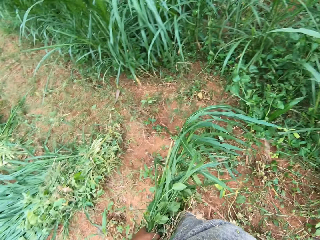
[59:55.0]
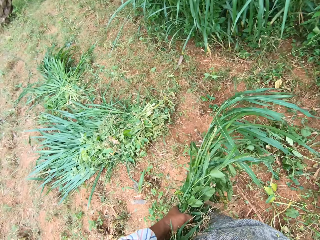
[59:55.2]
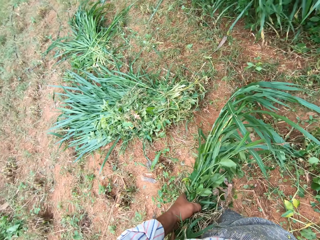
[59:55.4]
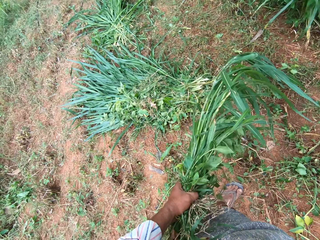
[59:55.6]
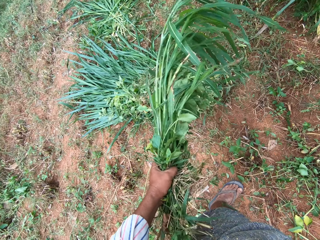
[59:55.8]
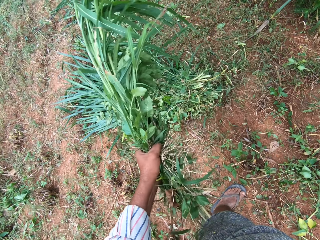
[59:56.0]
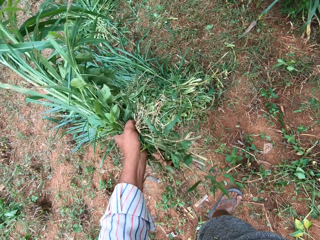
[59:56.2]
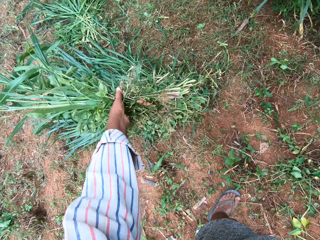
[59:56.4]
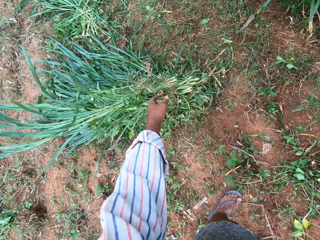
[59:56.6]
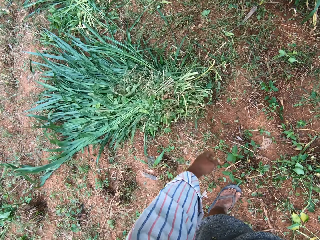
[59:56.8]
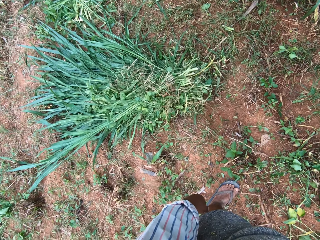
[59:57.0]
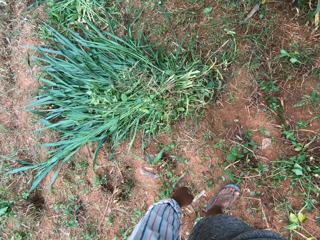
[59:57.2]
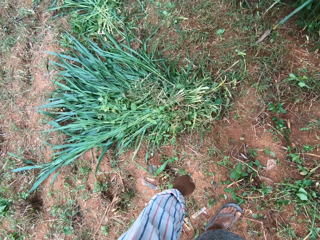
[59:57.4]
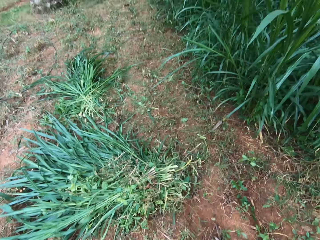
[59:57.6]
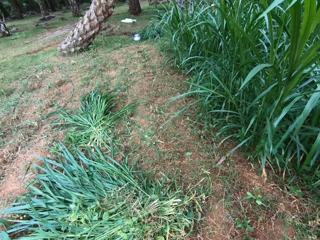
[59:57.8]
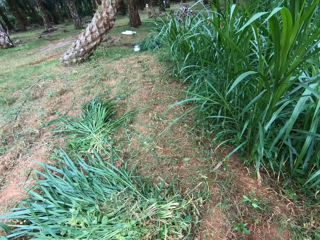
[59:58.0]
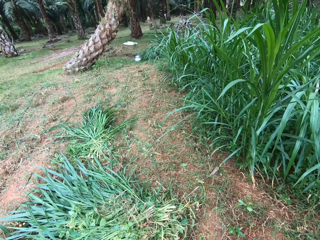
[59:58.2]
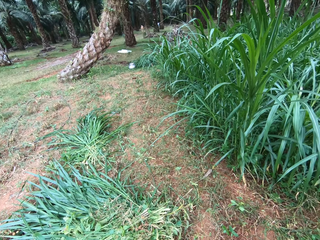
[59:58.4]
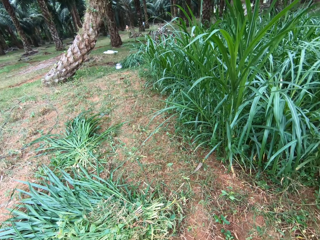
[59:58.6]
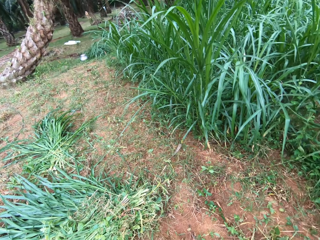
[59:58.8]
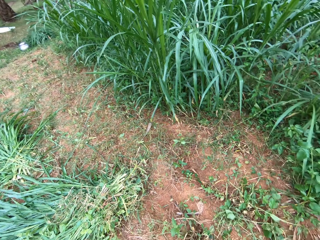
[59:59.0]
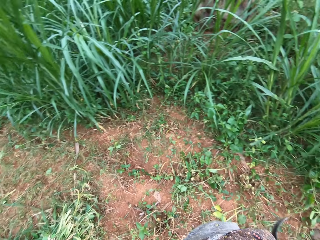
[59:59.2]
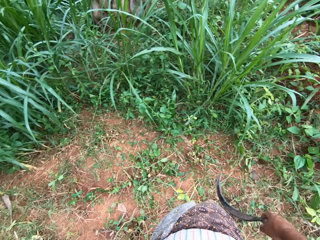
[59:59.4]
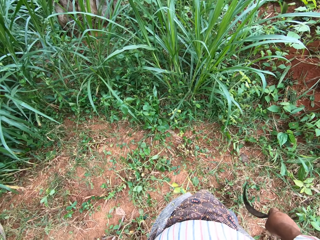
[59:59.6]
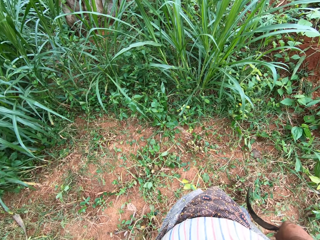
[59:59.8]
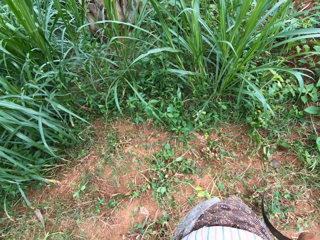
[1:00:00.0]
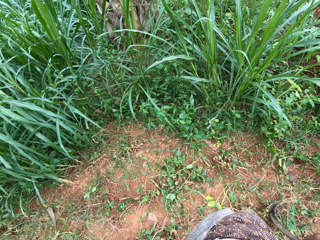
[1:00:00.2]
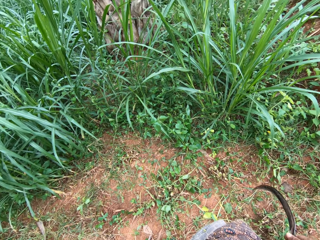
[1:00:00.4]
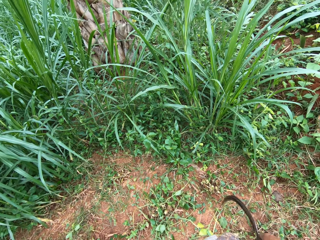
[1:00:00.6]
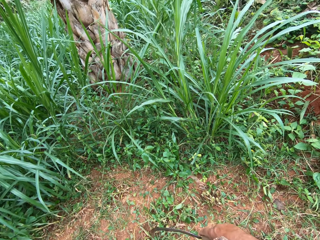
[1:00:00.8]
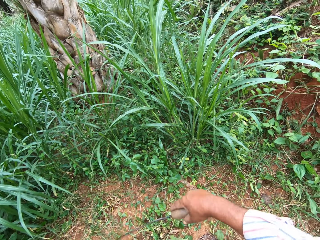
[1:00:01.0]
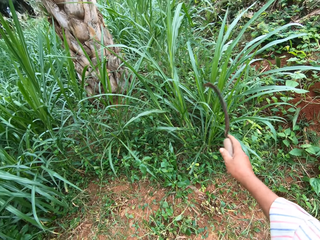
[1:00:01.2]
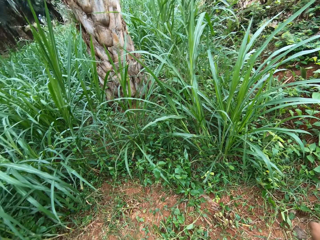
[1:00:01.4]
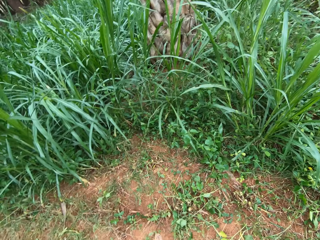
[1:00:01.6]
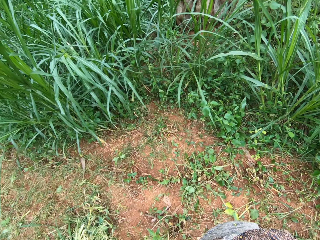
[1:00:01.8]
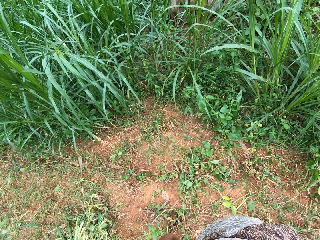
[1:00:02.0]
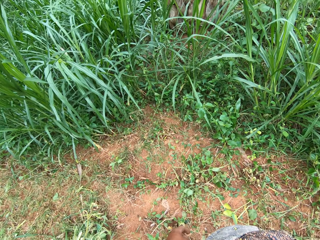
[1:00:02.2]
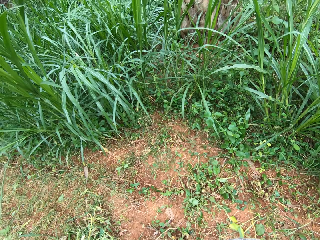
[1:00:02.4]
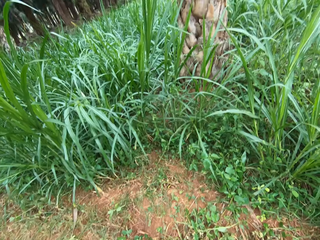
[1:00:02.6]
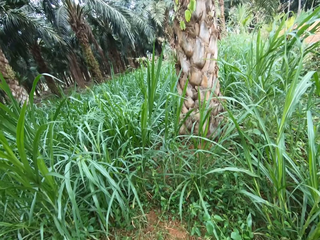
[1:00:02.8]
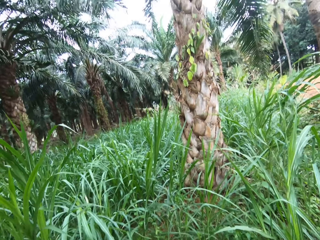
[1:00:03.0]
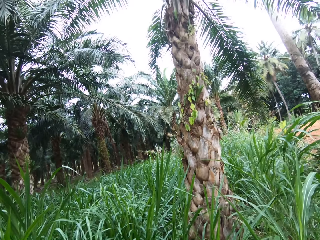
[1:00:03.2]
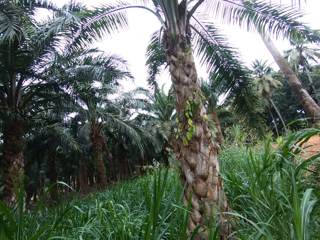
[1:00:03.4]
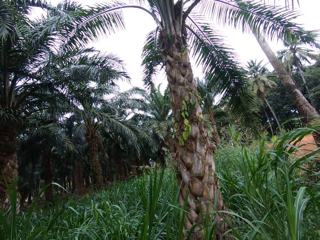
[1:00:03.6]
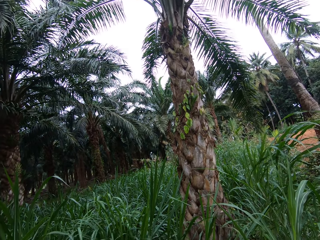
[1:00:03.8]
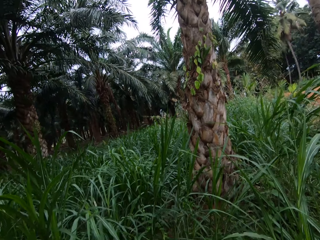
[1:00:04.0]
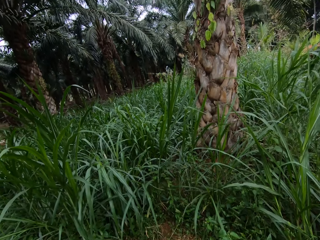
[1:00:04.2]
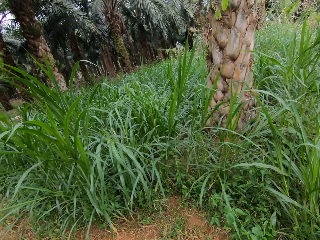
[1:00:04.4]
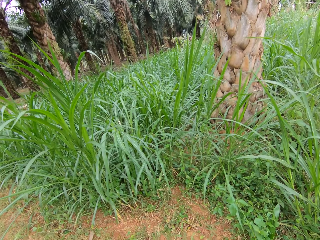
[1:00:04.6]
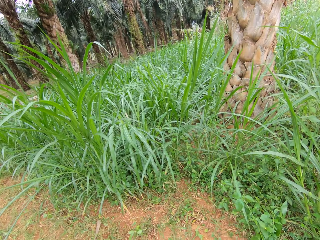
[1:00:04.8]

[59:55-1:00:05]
The camera wearer drops the grasses on the ground with other grasses. They turn around the field.

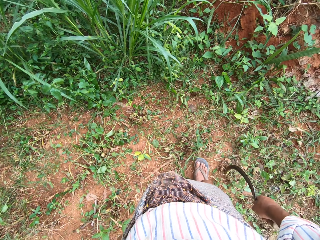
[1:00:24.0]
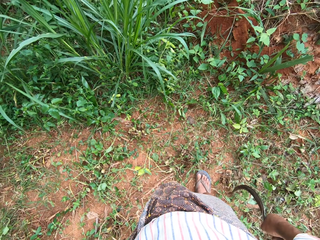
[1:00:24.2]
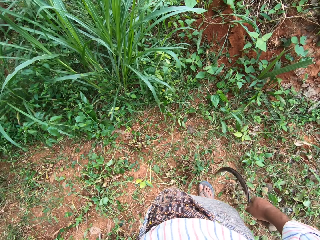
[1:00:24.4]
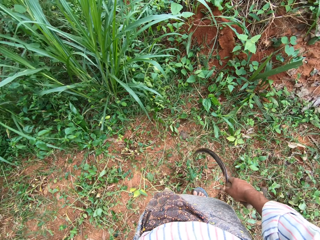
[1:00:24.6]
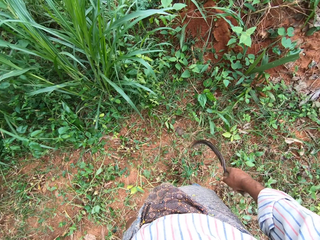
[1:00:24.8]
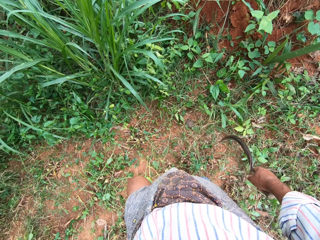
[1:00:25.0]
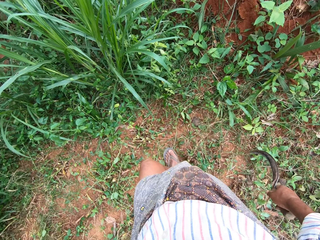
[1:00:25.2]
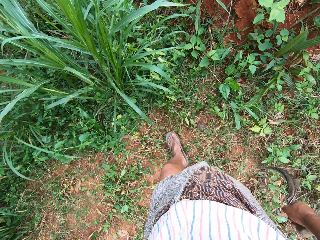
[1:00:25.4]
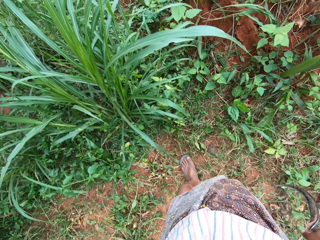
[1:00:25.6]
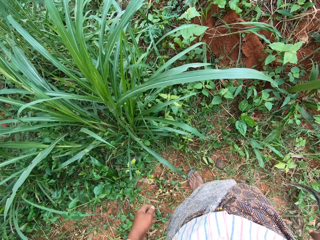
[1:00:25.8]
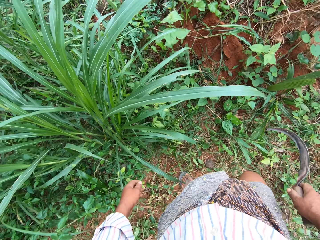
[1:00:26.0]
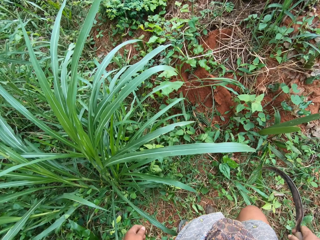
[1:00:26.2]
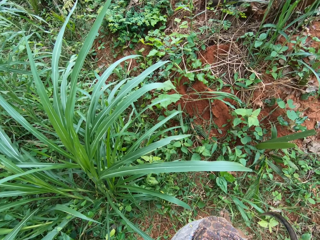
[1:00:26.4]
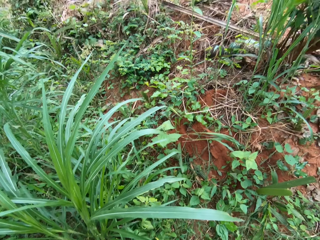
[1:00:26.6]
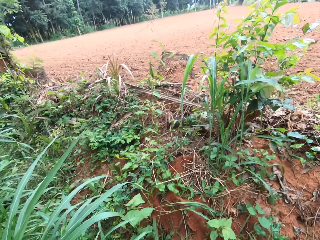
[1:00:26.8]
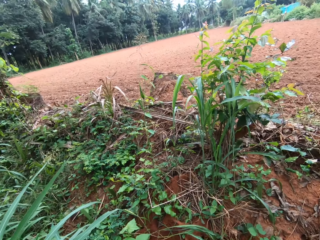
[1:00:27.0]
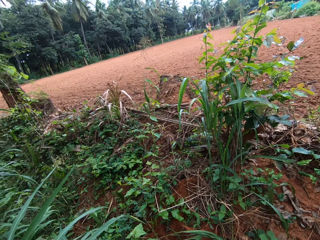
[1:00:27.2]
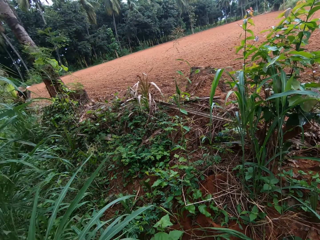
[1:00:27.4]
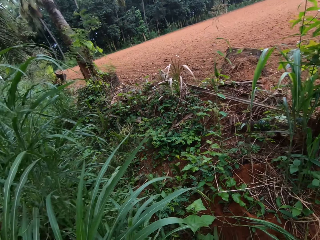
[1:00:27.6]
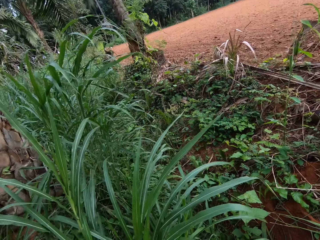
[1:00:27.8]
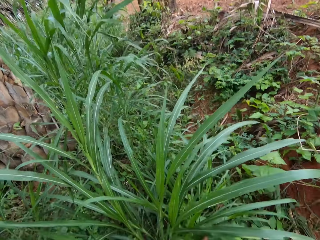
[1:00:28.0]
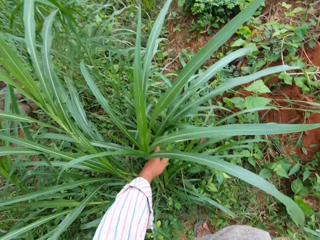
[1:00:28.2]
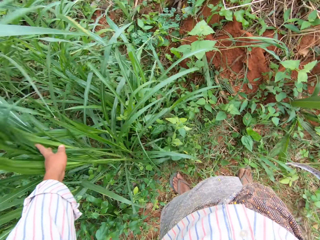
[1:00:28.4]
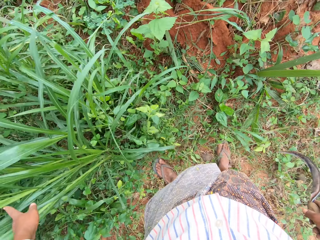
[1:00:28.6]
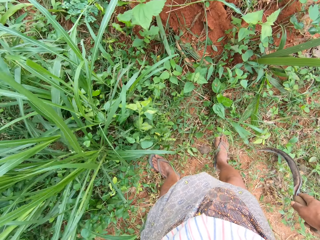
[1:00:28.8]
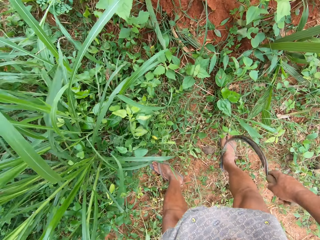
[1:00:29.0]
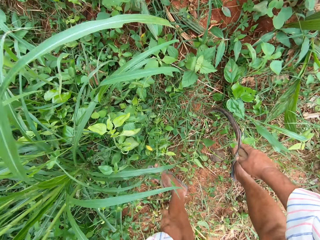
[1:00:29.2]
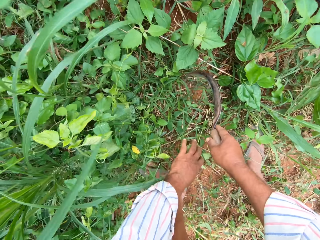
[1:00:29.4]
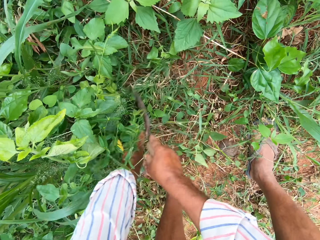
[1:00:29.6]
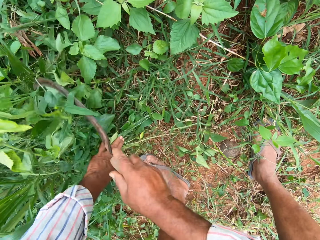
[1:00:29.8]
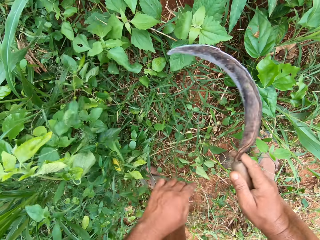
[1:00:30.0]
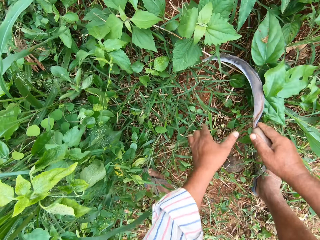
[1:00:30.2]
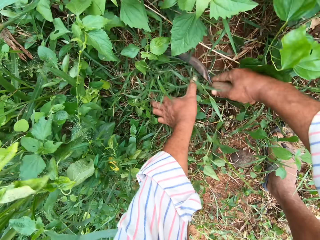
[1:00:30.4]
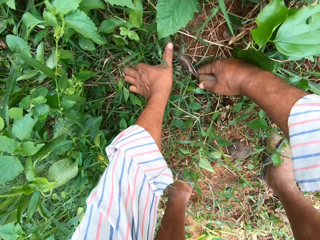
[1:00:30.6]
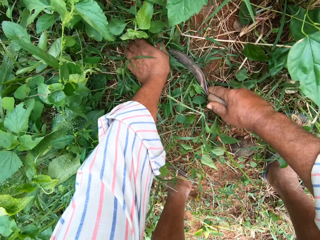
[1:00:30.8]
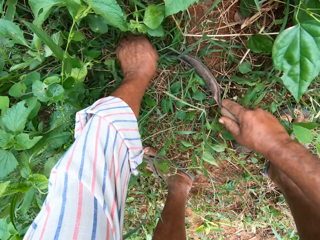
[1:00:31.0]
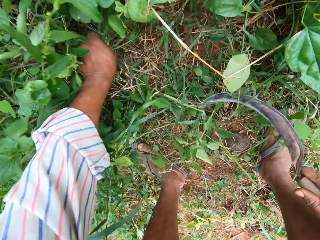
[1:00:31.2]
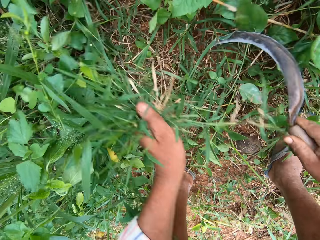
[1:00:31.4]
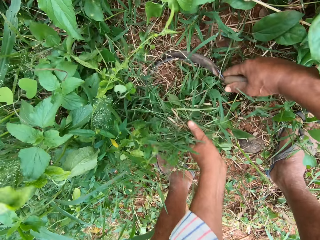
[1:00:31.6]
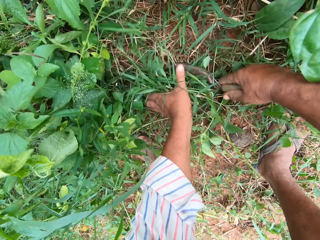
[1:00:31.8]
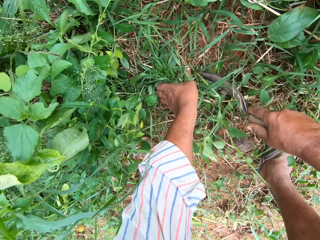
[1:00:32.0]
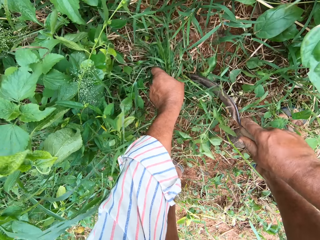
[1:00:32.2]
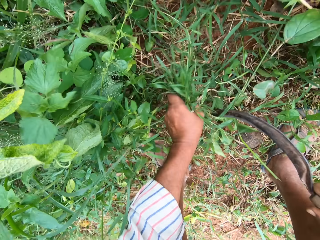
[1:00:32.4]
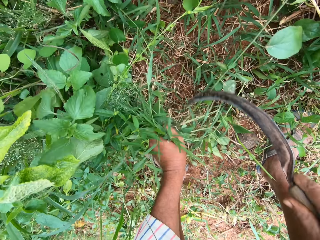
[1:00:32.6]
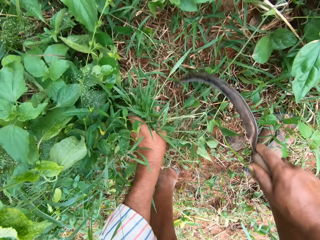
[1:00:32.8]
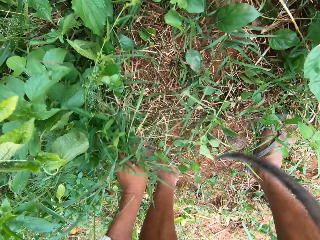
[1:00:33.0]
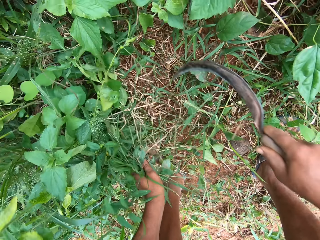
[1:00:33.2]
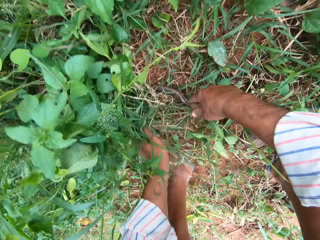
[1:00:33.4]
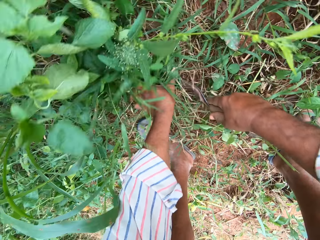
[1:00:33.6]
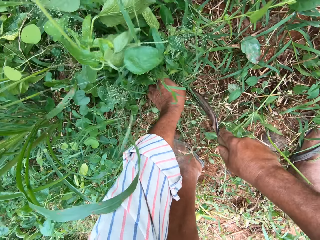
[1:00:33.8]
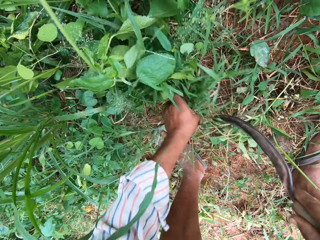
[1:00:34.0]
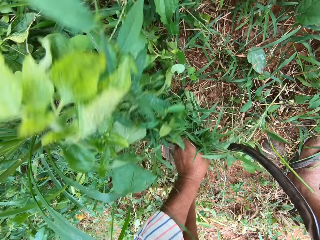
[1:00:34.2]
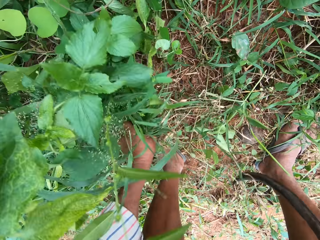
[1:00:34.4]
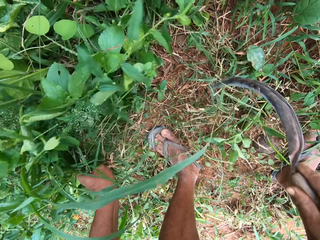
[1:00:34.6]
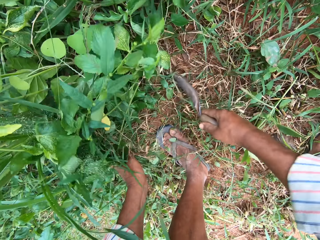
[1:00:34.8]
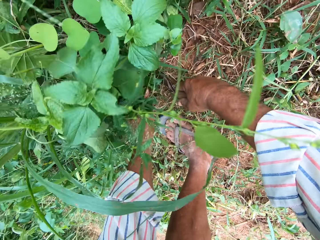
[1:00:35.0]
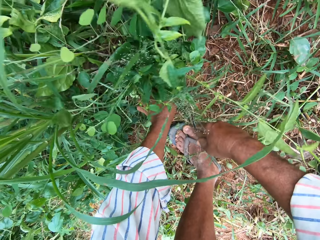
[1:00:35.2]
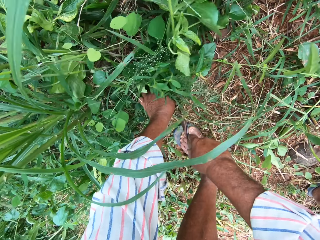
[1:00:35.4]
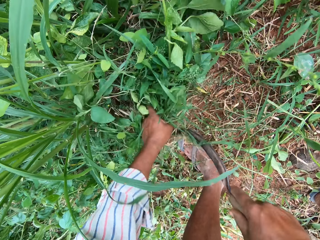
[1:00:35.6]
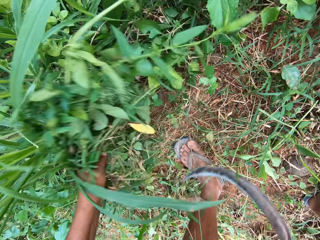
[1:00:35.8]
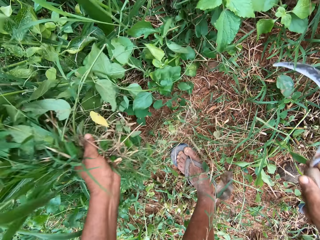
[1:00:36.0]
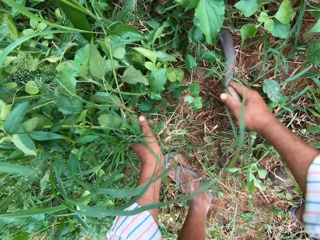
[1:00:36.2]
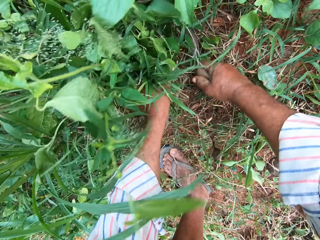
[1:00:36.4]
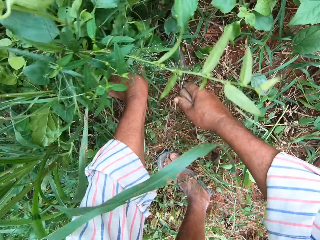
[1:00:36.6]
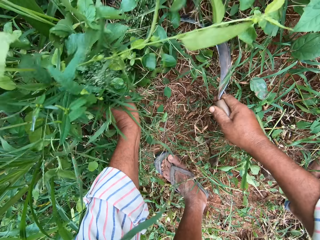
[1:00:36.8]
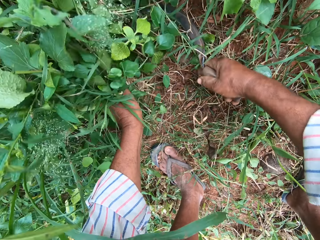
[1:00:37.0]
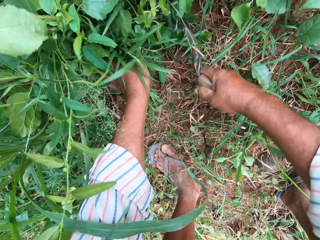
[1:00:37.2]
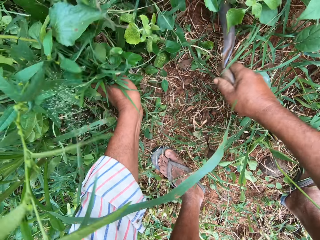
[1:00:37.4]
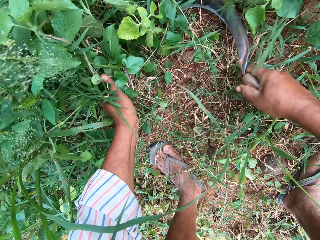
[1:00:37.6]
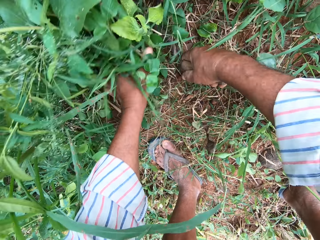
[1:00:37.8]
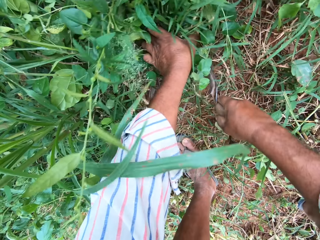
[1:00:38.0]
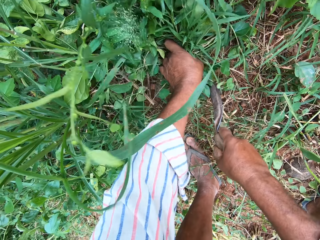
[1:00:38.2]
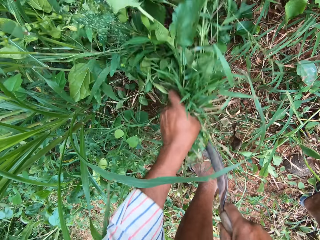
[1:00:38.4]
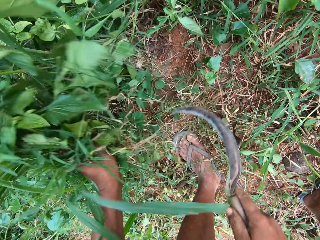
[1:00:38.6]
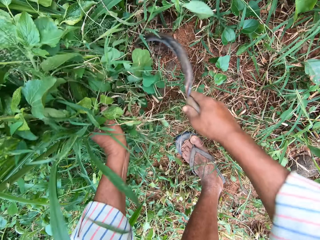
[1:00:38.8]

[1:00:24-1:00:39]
The camera wearer walks around the field. He moves aside the grasses with his left hand. He cuts the grasses into his hand on the farm with the hand sickle.
